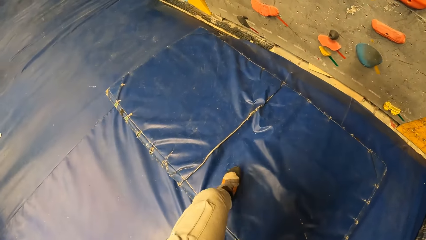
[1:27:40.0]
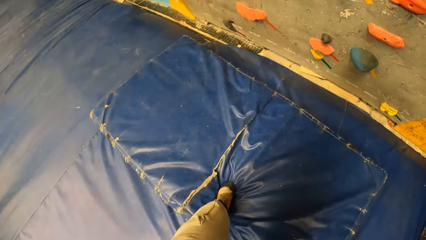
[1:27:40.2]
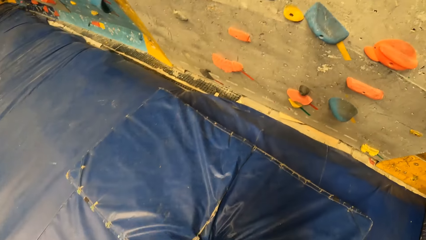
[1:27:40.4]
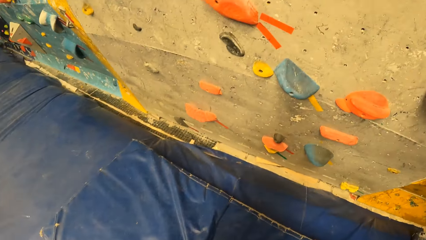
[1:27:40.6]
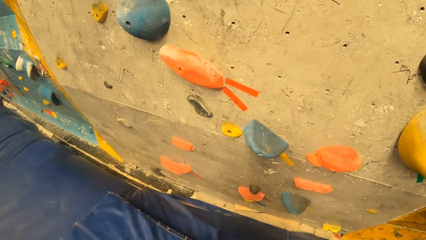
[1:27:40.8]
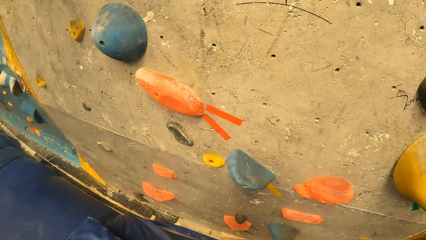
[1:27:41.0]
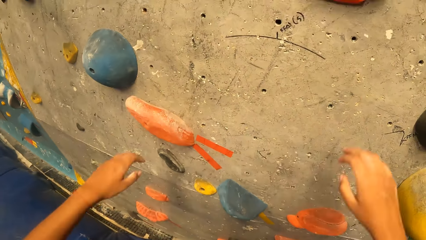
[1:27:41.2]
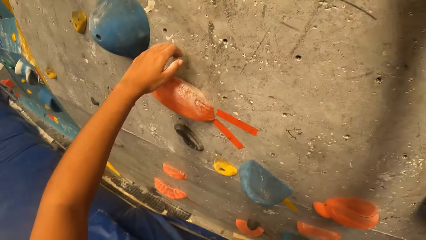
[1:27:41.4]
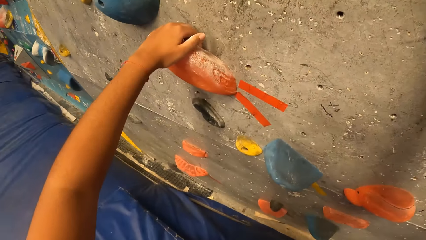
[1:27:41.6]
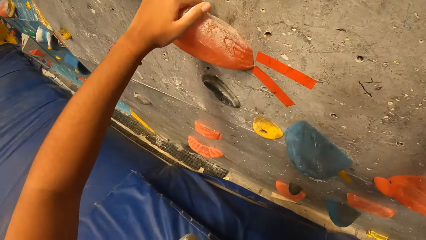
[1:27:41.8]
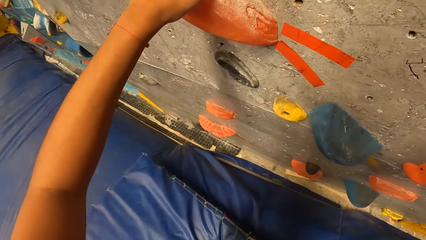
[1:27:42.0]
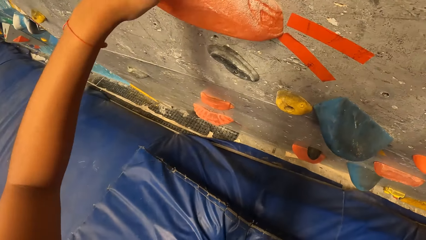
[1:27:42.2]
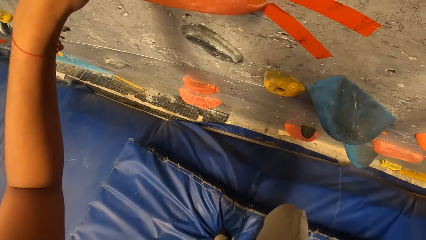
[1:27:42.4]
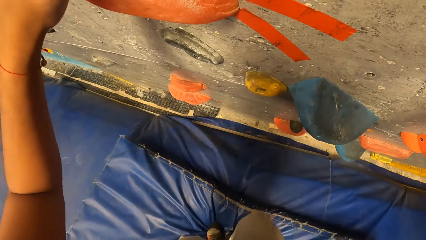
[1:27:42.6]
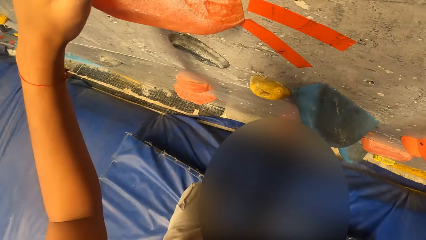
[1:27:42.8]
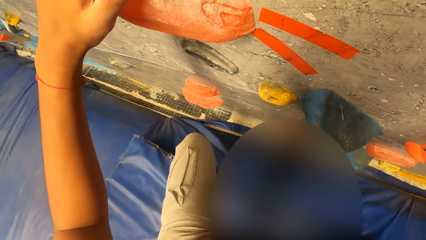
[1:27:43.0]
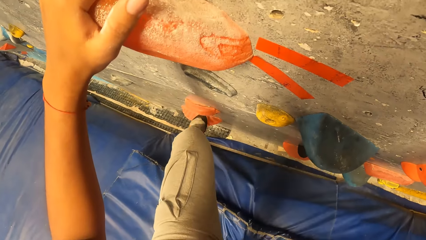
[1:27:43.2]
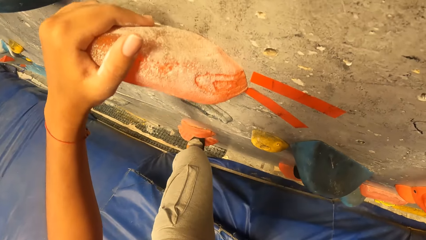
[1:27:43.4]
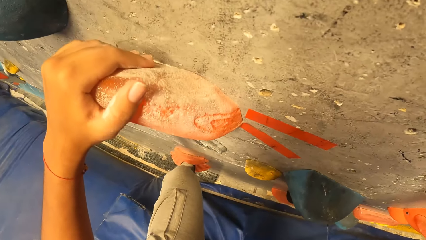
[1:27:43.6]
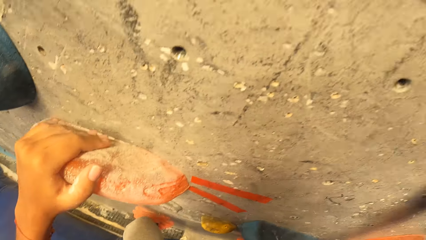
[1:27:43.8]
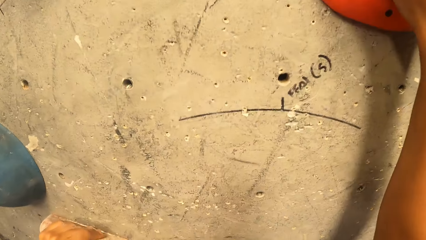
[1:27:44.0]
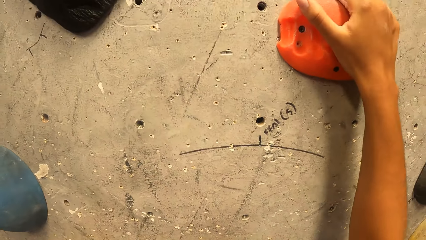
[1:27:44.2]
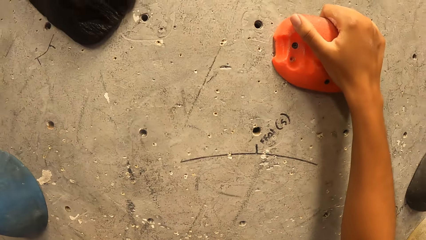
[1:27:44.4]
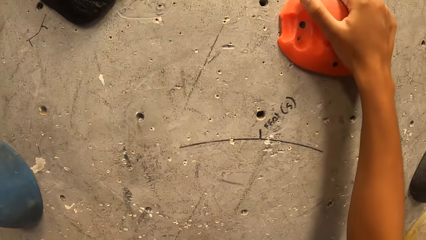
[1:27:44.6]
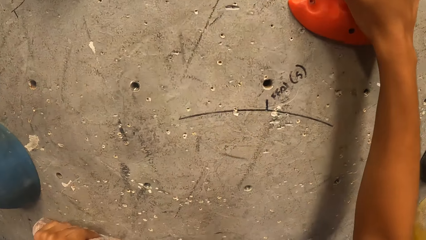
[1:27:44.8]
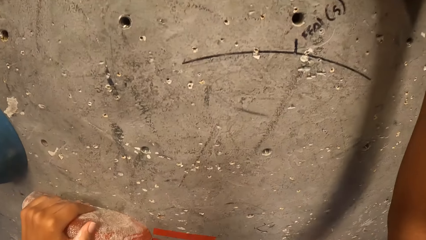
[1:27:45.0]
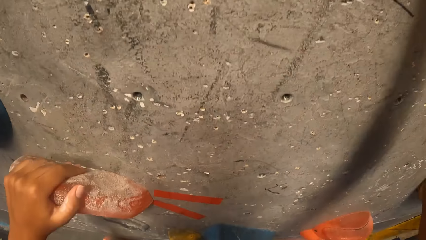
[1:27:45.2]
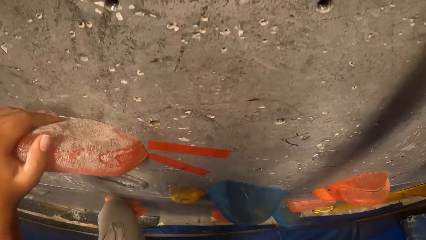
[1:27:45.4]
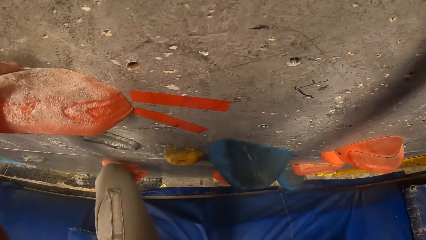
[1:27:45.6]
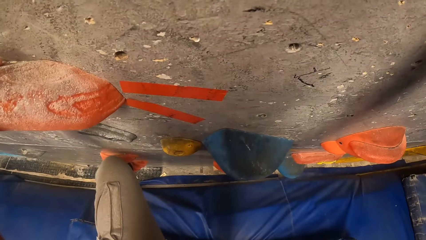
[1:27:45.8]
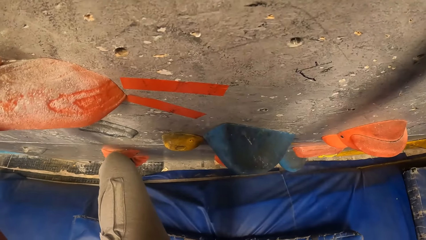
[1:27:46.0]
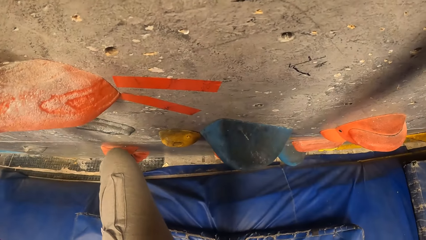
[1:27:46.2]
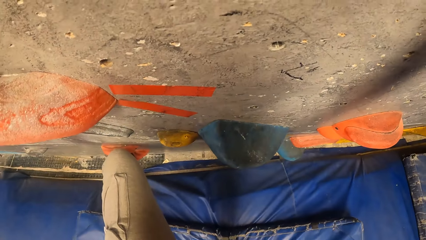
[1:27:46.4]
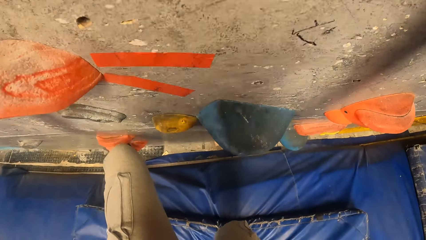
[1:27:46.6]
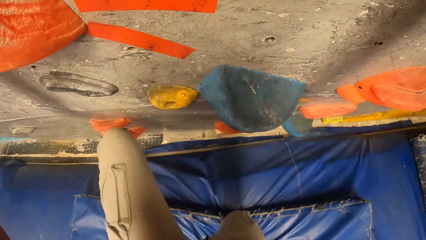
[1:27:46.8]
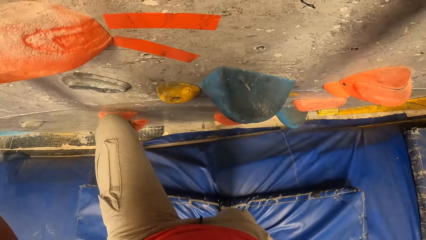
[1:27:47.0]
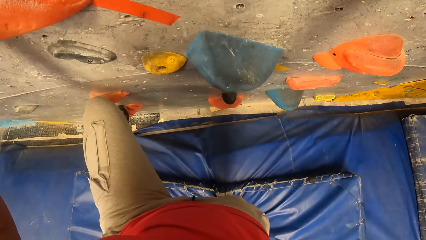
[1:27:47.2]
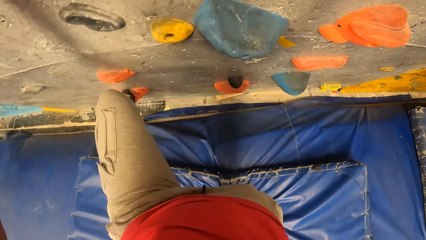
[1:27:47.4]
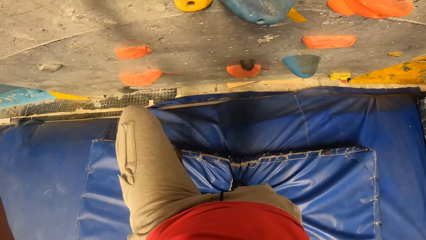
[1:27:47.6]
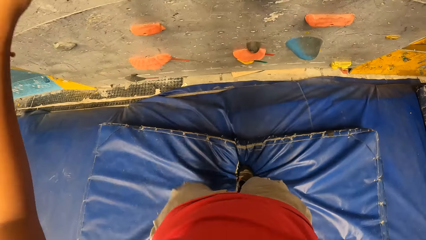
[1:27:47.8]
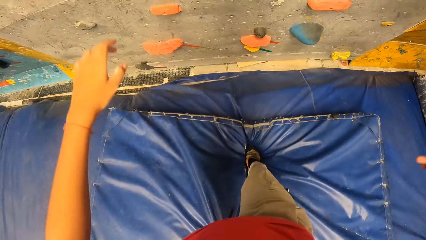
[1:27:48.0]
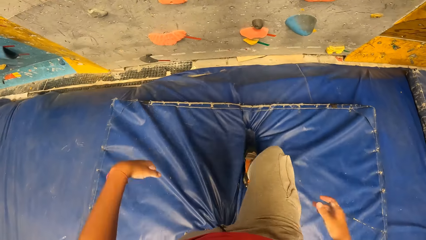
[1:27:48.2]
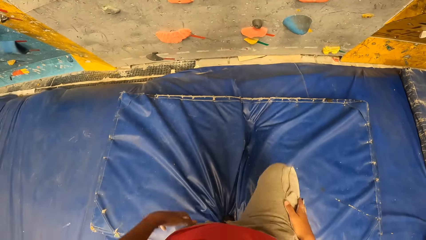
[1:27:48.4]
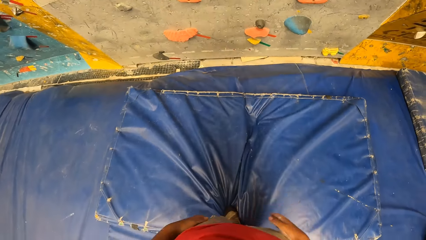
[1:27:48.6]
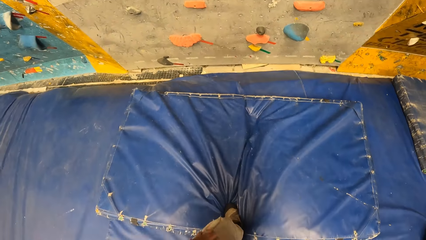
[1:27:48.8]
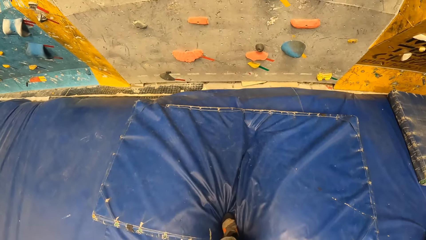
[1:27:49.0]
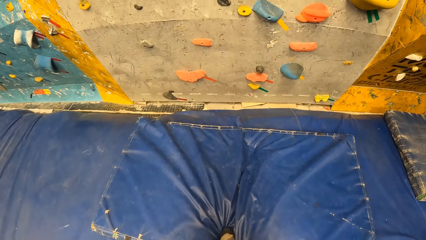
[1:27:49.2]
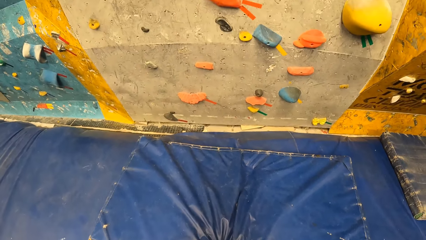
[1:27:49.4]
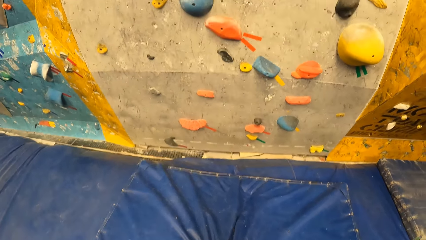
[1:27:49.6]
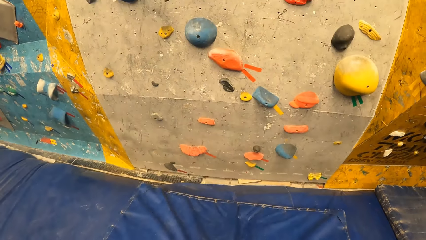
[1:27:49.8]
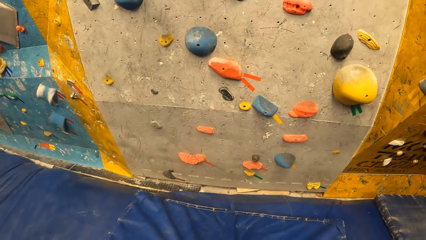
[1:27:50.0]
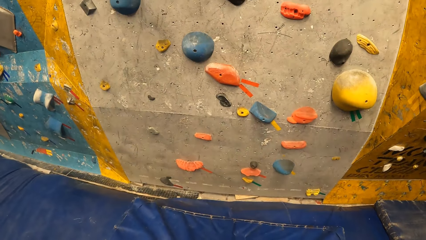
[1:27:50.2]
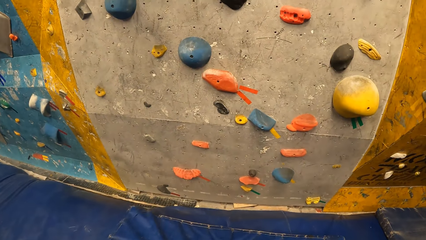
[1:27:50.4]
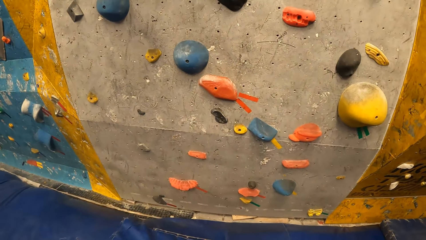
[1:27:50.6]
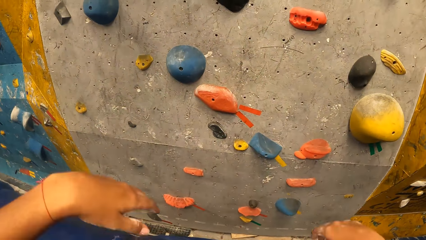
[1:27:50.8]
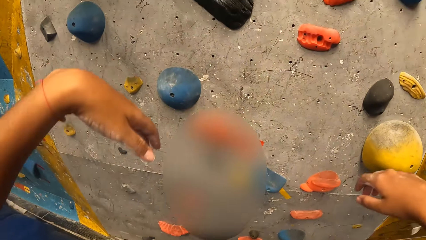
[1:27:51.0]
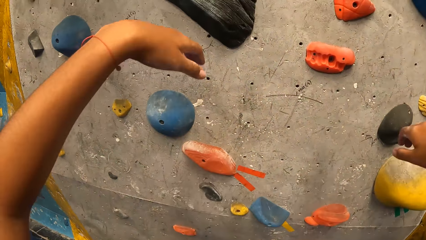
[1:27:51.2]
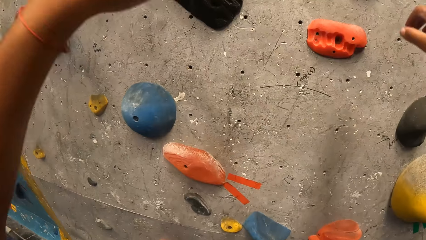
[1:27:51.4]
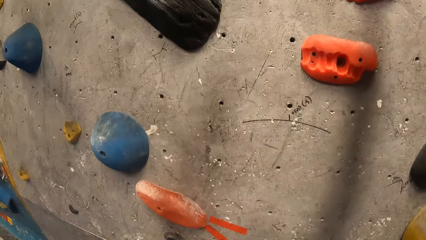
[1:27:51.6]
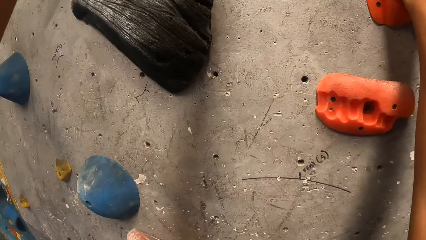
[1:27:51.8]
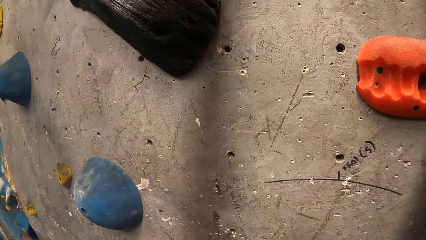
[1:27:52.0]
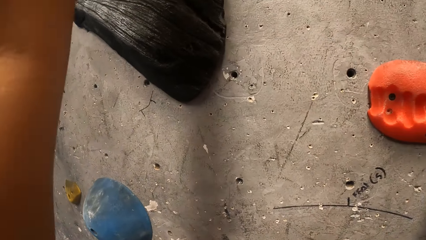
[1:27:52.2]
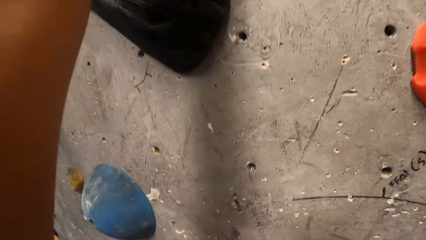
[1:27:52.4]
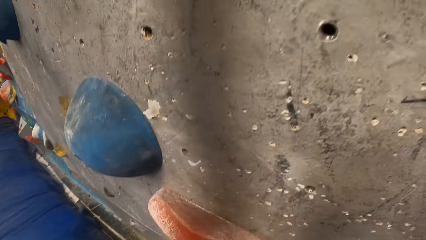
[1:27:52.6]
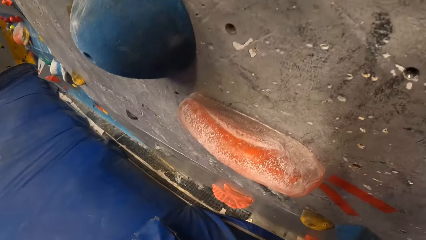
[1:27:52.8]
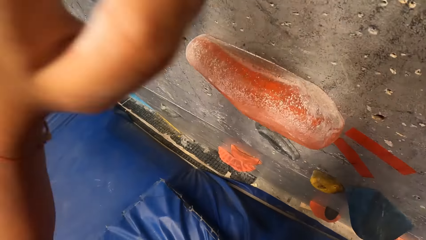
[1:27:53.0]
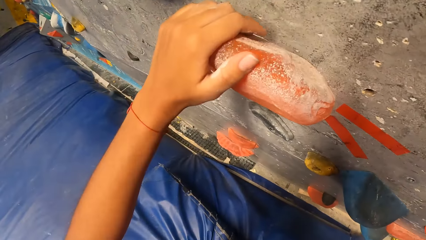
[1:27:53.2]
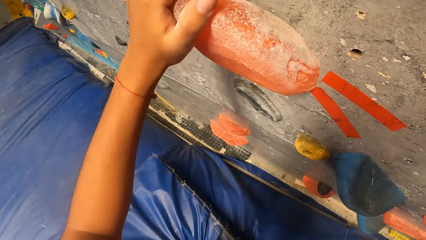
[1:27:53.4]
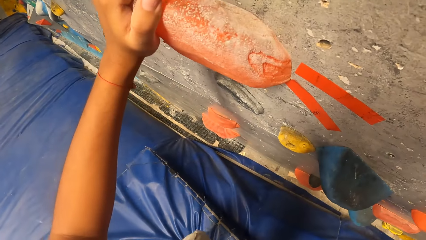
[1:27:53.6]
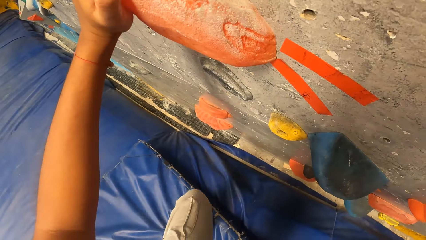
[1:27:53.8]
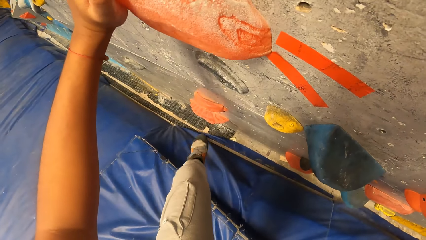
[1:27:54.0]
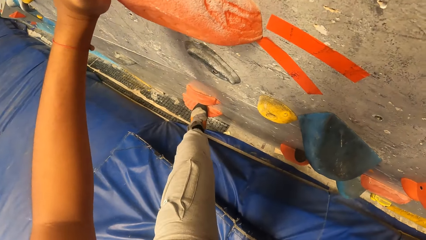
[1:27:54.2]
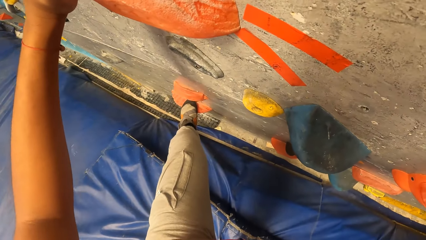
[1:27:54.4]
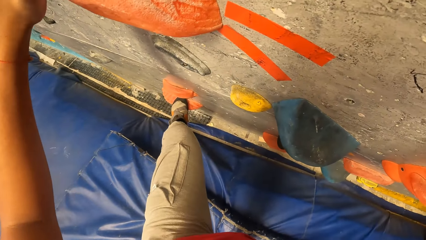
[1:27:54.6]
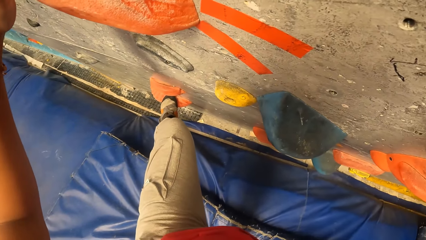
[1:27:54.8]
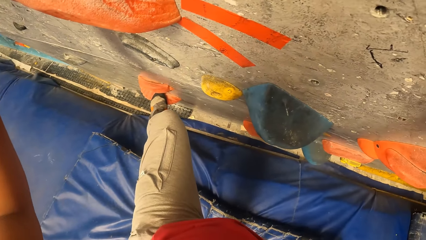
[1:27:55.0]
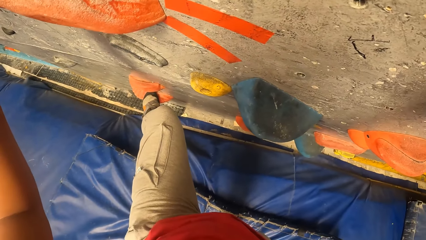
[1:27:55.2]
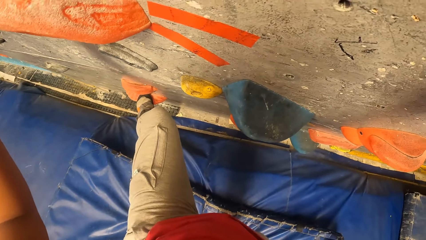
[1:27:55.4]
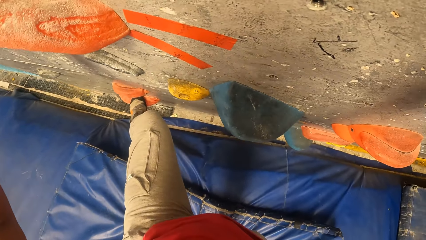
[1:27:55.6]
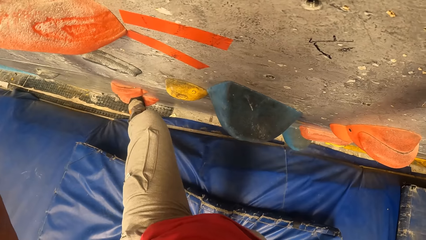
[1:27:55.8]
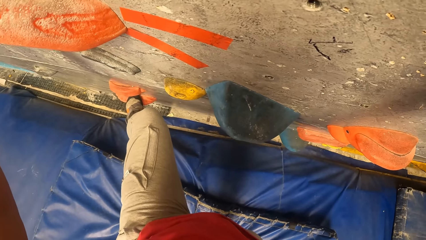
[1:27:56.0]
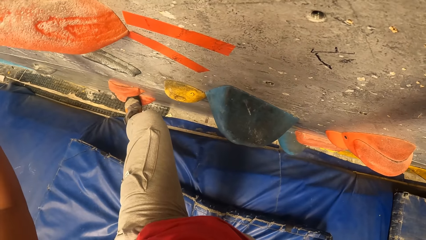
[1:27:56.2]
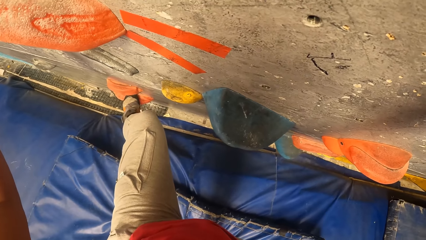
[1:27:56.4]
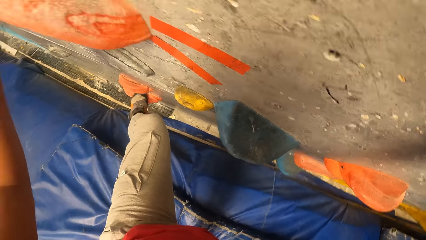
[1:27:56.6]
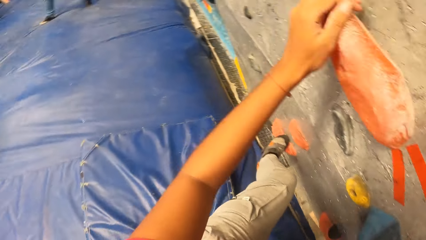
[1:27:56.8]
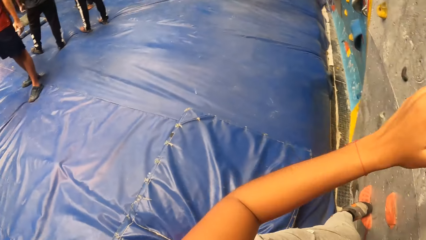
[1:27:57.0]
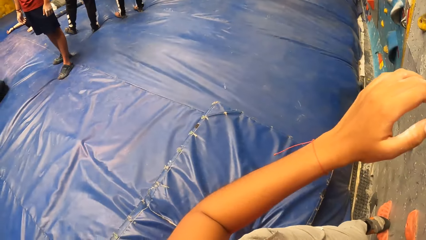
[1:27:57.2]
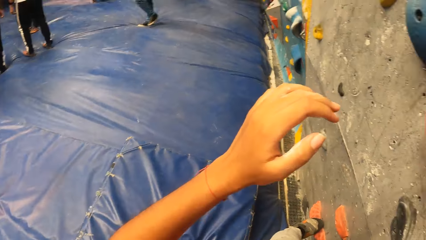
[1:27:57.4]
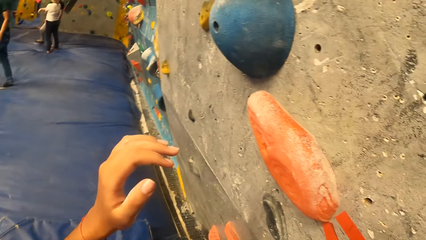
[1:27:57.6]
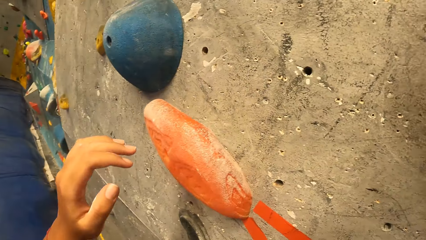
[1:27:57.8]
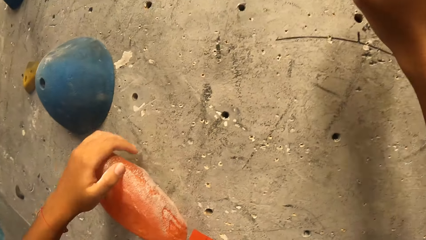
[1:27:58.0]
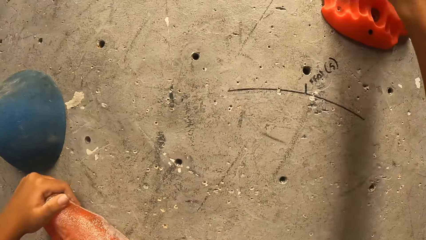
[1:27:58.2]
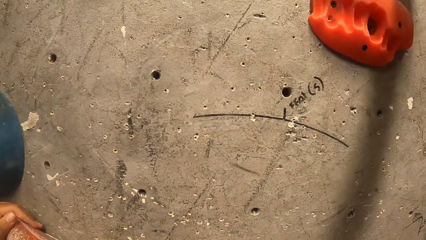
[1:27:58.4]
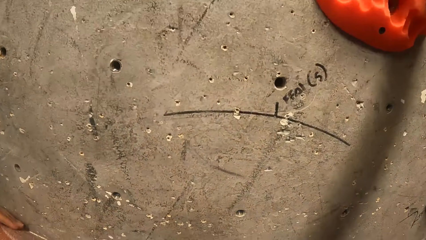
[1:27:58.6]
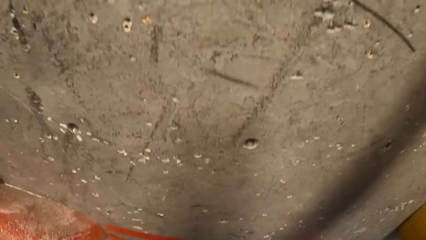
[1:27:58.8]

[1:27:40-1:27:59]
The camera wearer walks towards the climbing wall. They climb up the wall. They hold the wall climbing handles. They climb the wall. They look down on the floor. They put both legs on the trampoline, step backwards. They climb down the wall. They move towards the wall. They climb up the wall. They hold the wall climbing handles. They climb the wall.
